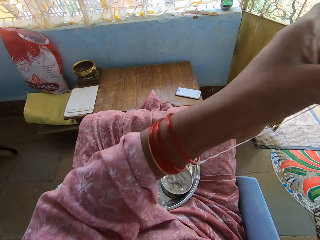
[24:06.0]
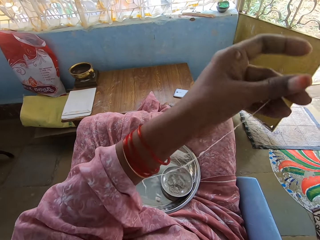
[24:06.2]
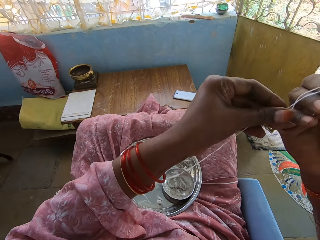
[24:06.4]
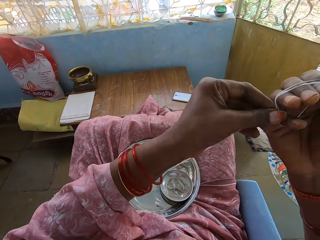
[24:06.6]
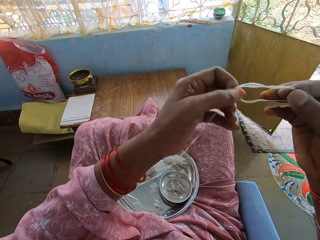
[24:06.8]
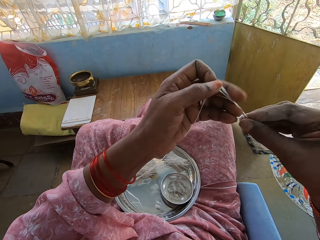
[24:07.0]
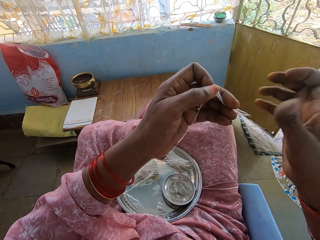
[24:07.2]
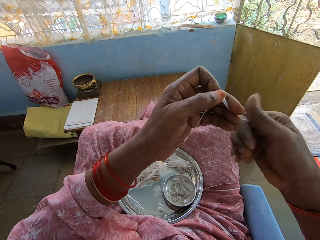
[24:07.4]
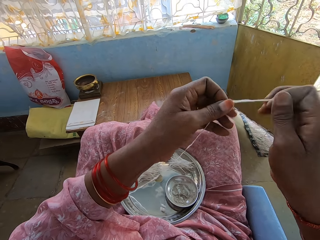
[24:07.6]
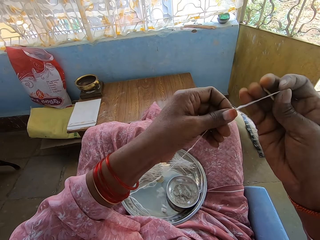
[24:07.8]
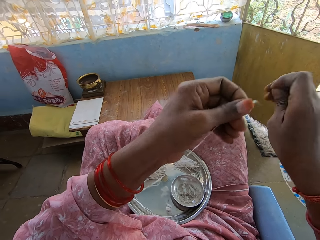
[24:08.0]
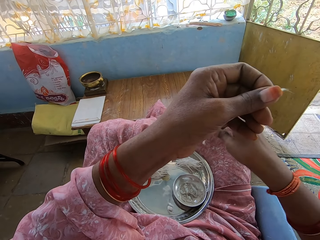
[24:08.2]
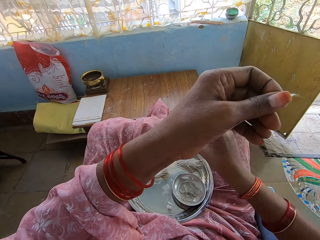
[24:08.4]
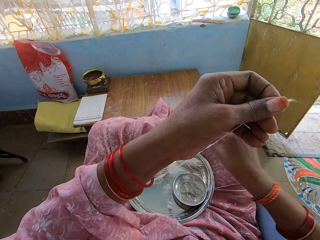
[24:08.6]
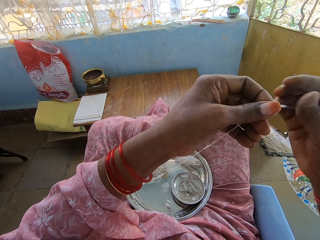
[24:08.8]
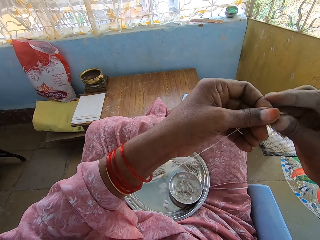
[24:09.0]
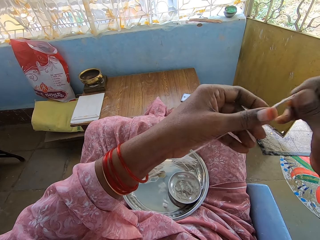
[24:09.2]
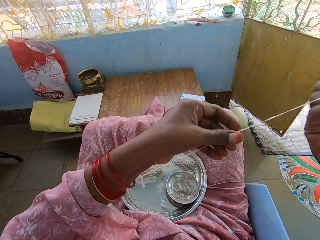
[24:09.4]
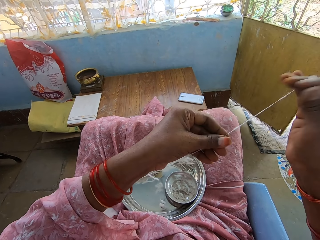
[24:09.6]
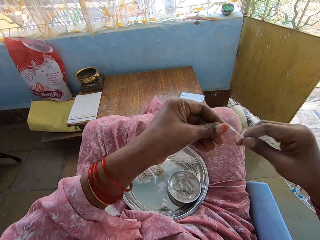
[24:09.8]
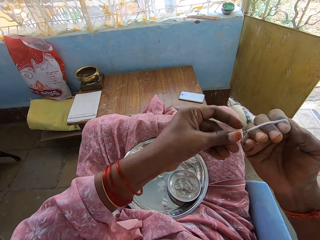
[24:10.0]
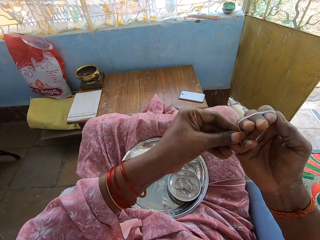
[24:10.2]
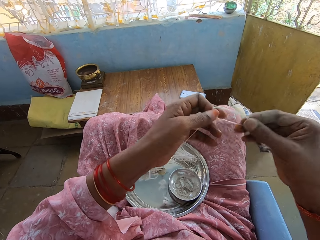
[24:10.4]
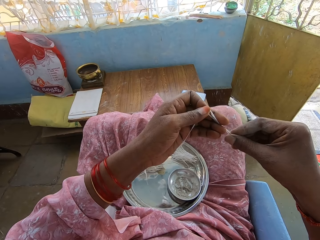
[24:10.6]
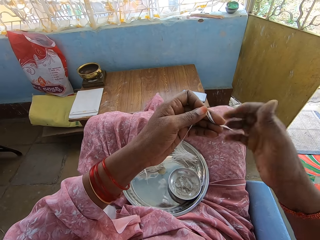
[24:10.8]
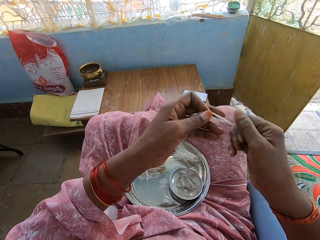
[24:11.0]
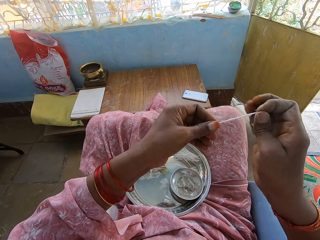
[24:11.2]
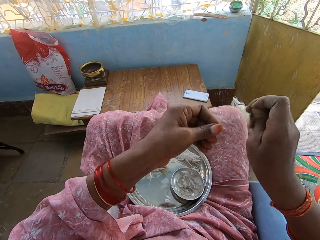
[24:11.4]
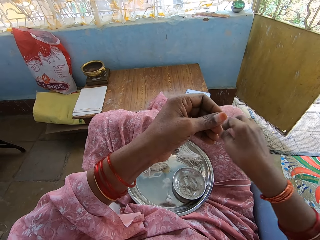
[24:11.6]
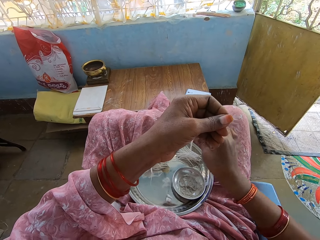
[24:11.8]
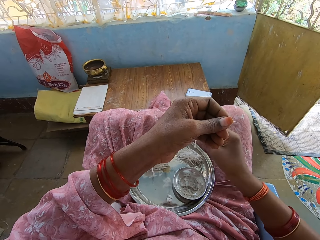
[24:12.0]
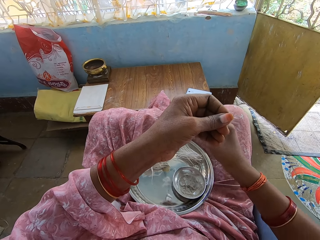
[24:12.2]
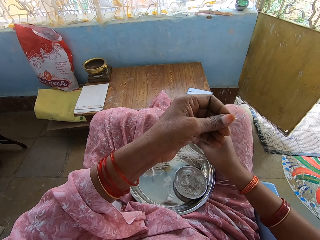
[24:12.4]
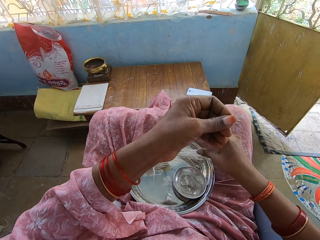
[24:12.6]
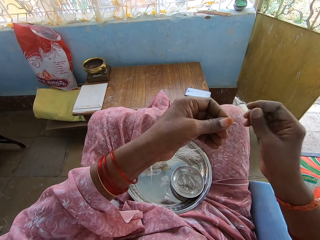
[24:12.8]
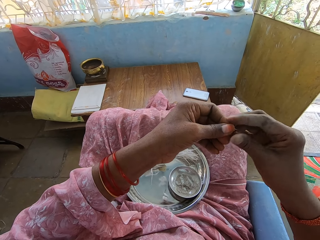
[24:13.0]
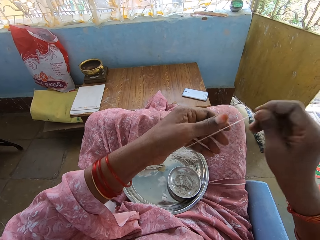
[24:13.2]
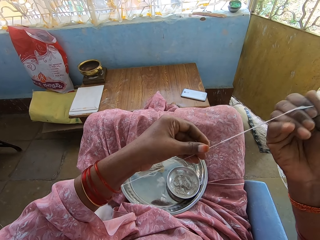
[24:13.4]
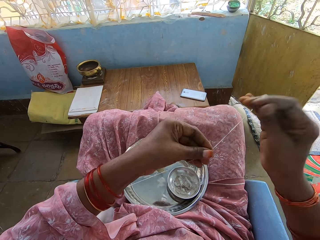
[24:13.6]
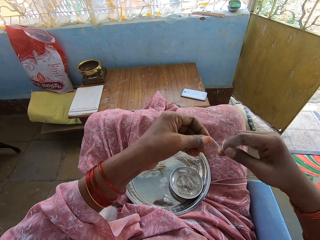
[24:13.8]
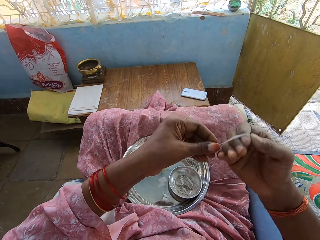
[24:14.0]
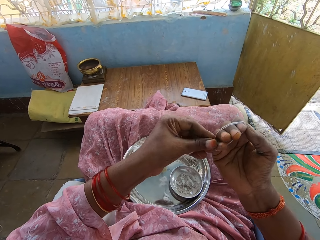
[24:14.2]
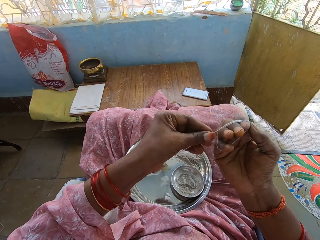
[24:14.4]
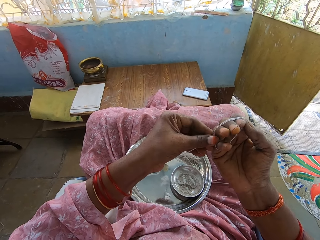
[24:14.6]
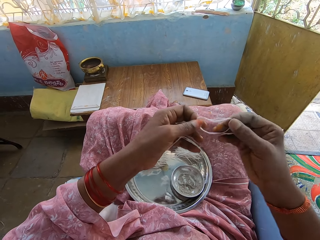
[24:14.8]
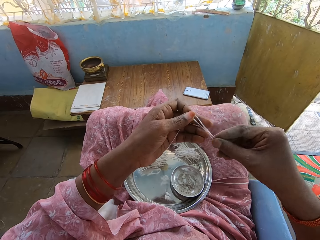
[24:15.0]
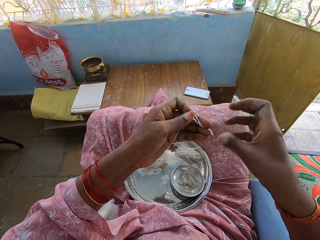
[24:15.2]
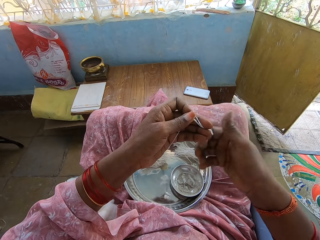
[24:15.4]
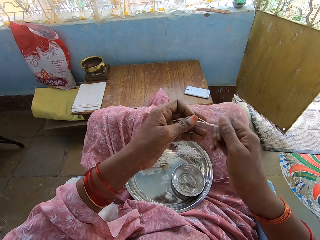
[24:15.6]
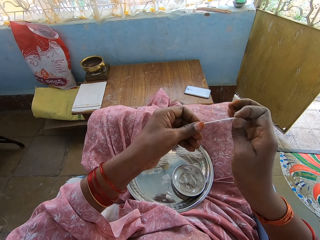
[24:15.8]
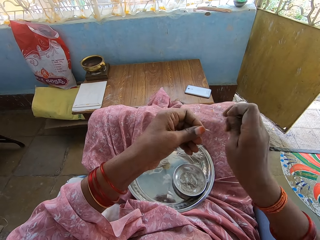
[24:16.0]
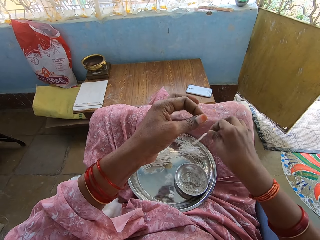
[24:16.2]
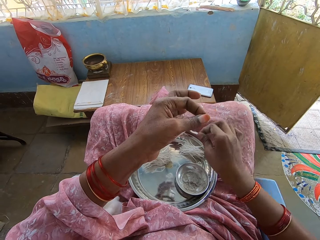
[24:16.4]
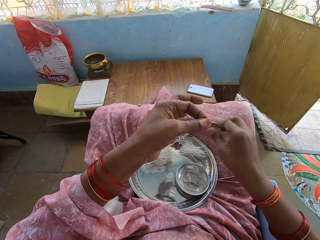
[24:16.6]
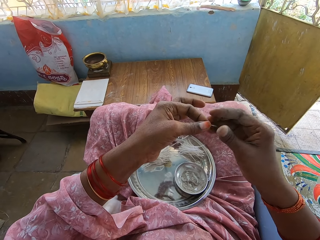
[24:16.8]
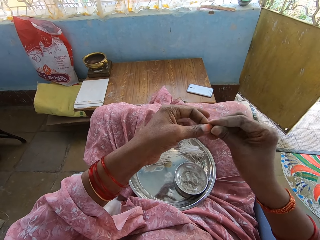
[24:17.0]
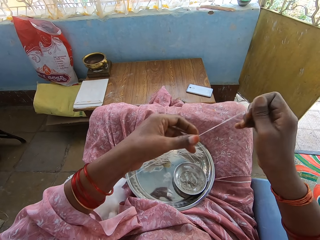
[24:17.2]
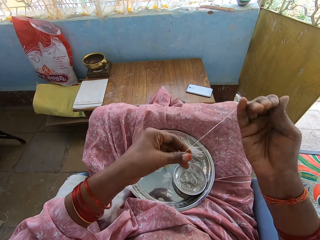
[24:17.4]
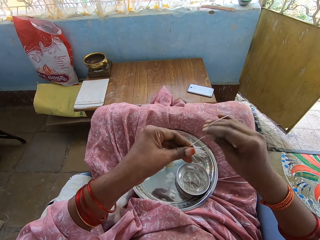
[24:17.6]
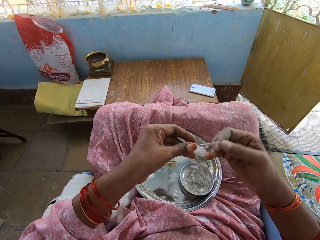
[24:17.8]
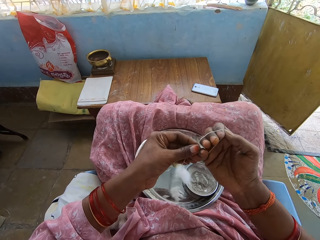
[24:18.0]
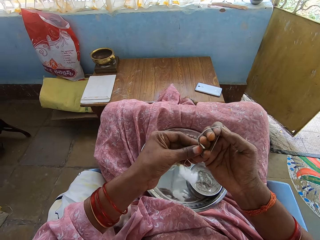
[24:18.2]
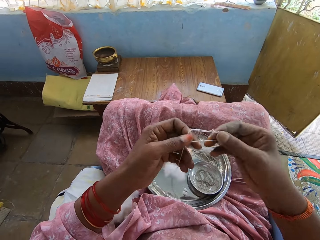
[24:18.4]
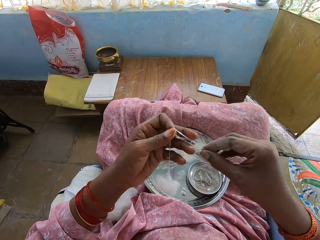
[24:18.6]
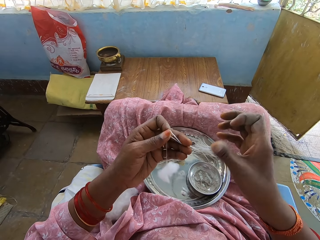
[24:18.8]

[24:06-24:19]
The camera wearer moves the thread or cotton string on the hand. They hold the cotton. They roll the cotton string. They hold the cotton string. They cut the cotton string. They put the thread in the tray. They hold the cotton string. They move the thread on the hand. They roll the cotton string. They hold the cotton string. They cut the cotton string. They put the thread in the tray. They move the thread on the hand. They hold the cotton string. They roll the cotton string. They hold the cotton string. They cut the cotton string. They put the thread in the tray. They hold the cotton string. They move the thread on the hand. They roll the cotton string.

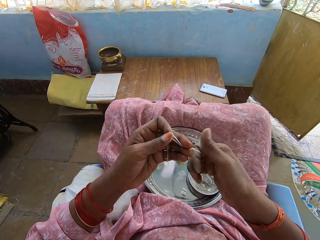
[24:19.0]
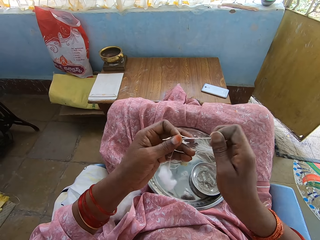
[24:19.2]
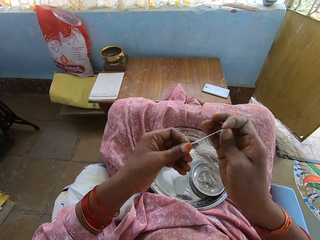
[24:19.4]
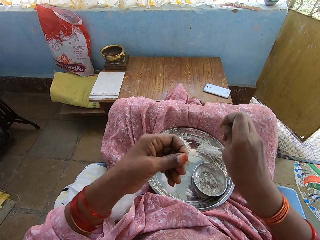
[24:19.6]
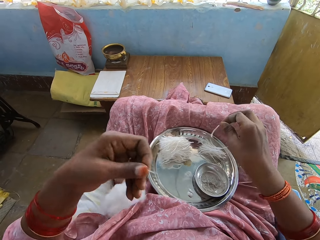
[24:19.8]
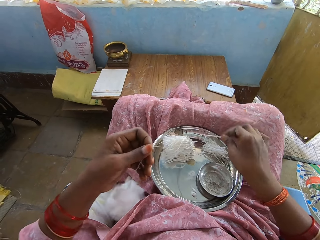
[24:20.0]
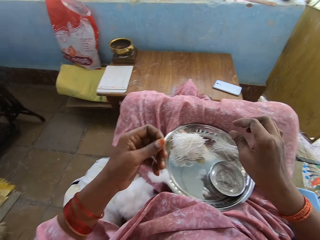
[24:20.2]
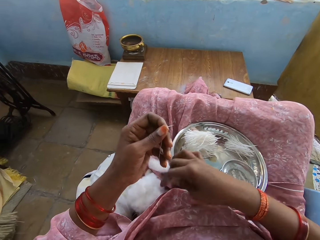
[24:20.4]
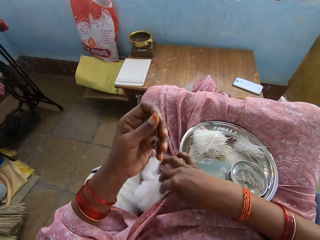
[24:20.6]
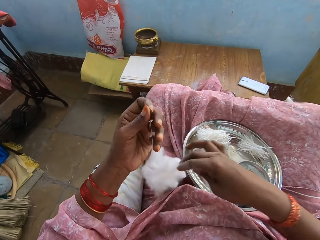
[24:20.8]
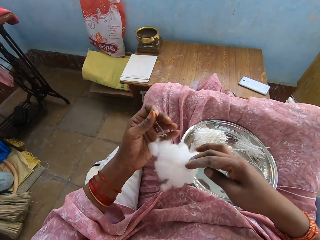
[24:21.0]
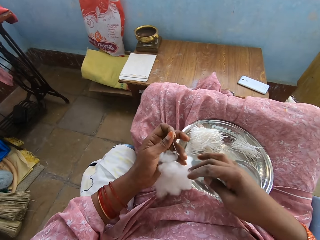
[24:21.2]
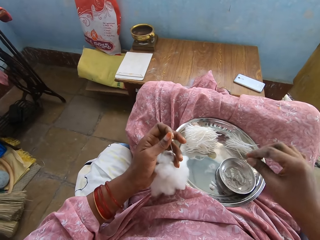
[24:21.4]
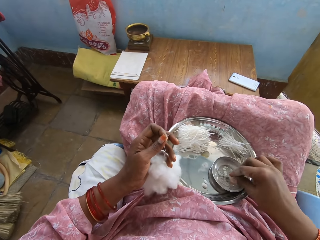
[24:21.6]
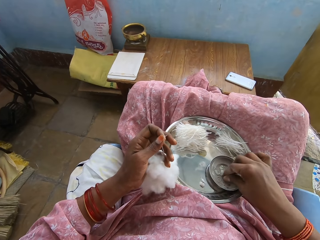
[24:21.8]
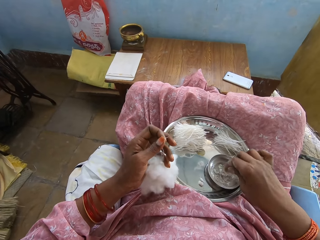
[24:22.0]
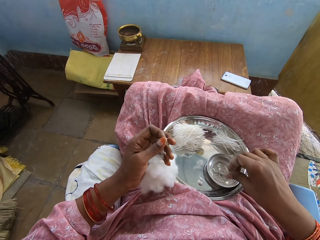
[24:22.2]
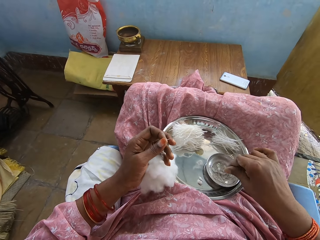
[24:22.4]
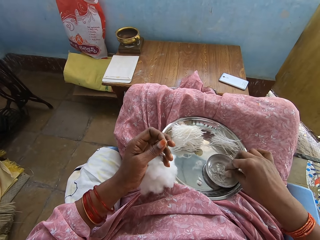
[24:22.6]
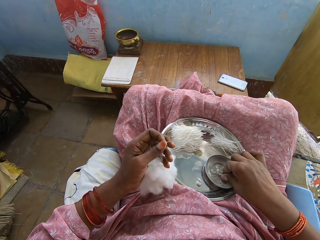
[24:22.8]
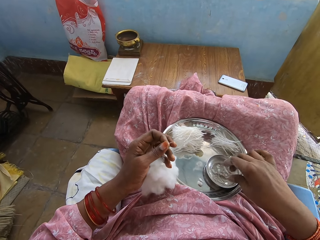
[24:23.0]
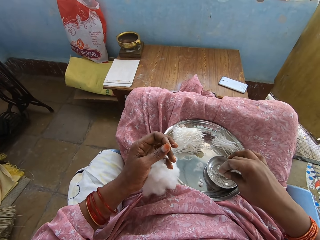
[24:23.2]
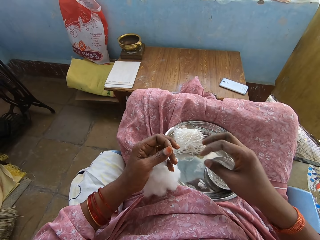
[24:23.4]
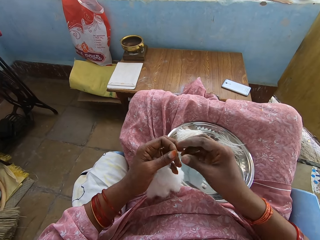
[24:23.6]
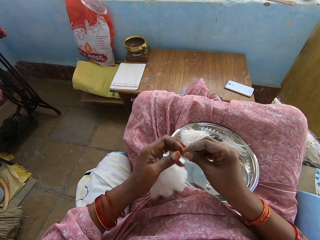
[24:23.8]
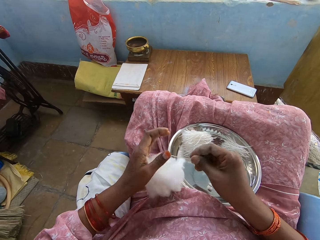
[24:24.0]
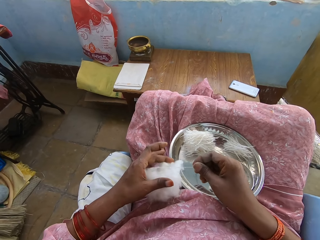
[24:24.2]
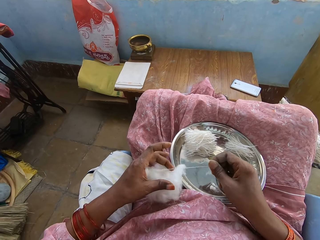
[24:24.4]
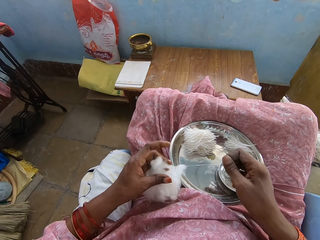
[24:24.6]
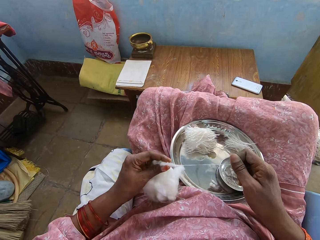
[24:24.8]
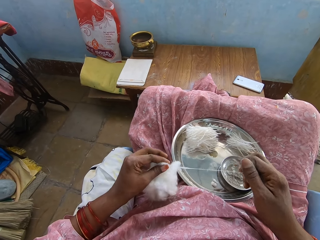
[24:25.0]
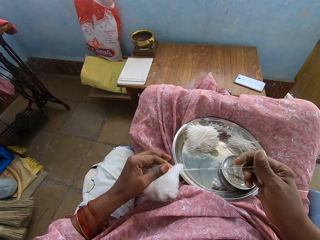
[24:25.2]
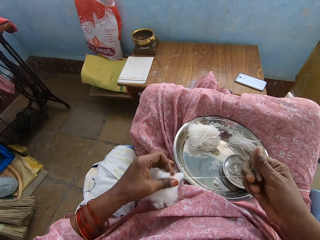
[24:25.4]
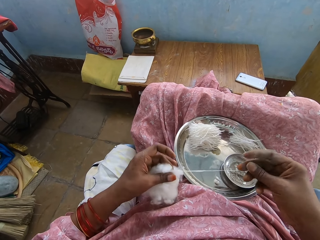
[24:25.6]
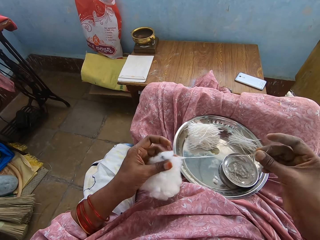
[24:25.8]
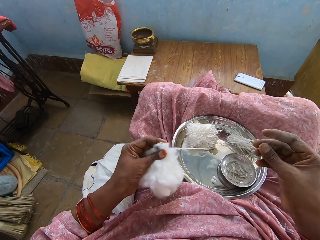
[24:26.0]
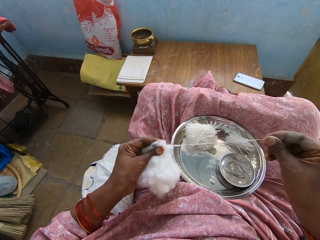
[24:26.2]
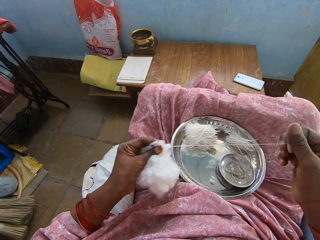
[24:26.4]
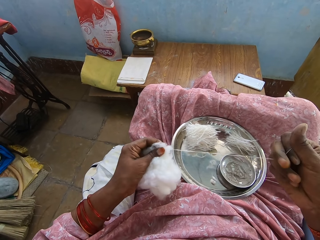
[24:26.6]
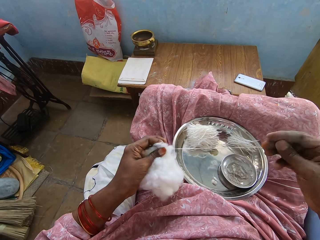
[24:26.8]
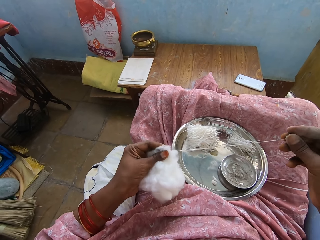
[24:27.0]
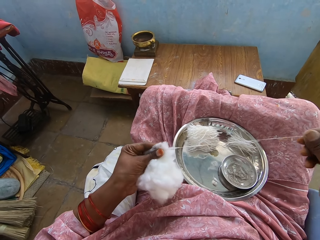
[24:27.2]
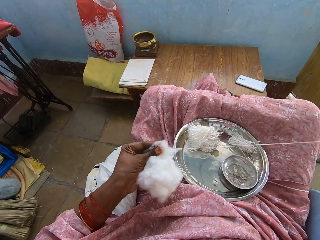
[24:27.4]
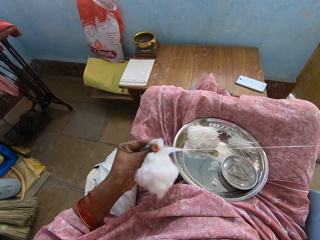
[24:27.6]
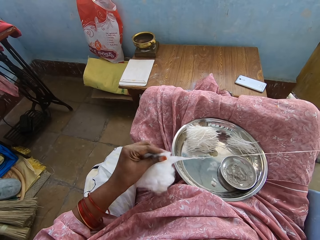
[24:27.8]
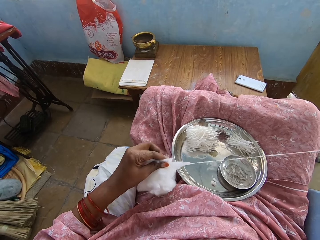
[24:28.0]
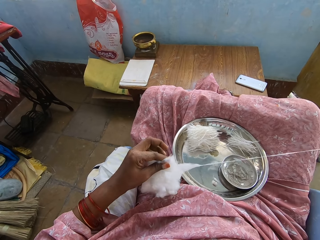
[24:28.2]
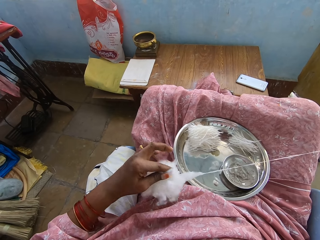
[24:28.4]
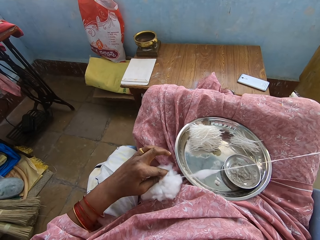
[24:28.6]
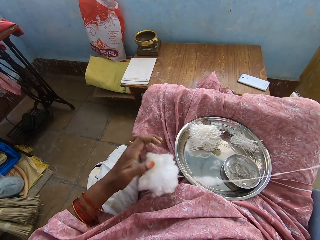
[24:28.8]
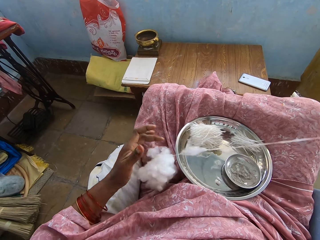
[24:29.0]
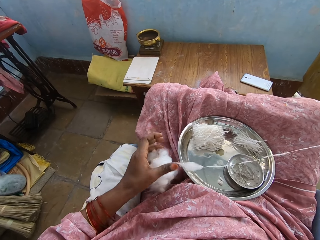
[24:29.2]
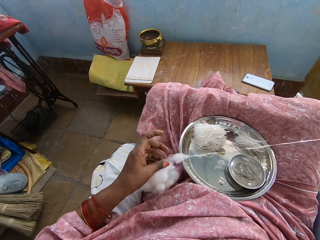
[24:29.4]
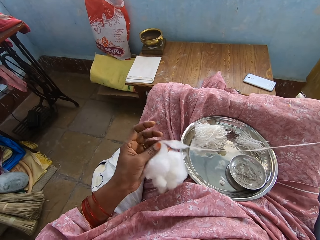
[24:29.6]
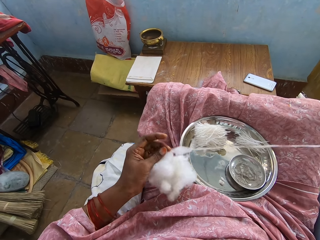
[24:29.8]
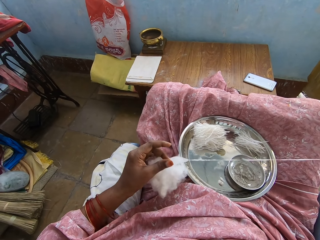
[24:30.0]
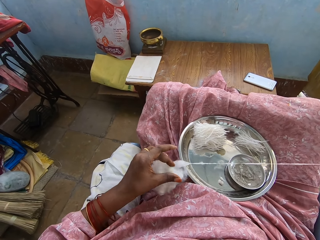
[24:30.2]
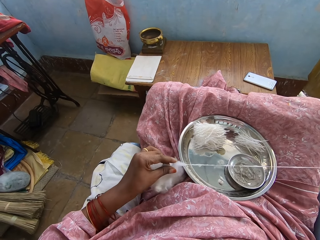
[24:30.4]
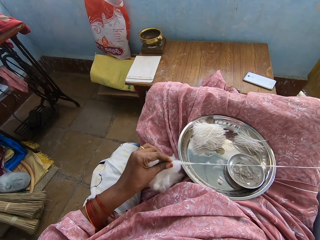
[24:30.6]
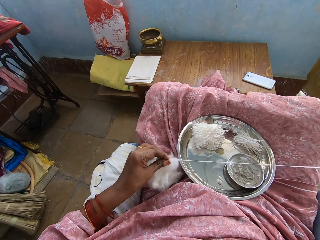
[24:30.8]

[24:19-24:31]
The camera wearer holds a cotton string or thread. They cut the cotton string. They put the thread in the tray. They put the cotton down. They hold the cotton. They move the hand in the powder. They pick up an ash. They shake fingers. They hold the ash. They shake fingers. They pull the thread. They hold the cotton string. They hold the cotton. They move a finger. They hold the cotton. They pull the cotton string. They move fingers. They move the cotton. They hold the cotton.
